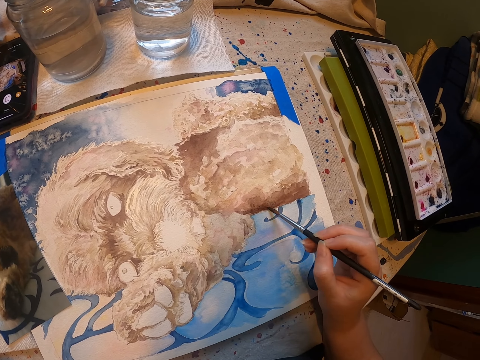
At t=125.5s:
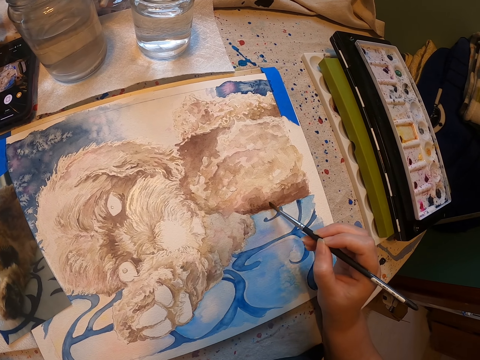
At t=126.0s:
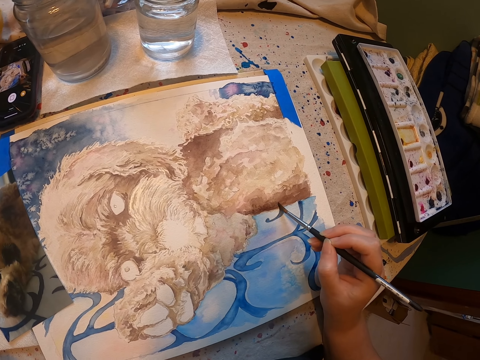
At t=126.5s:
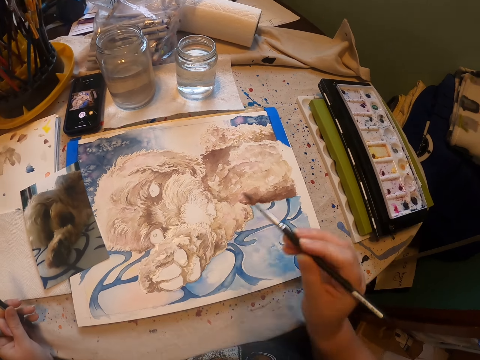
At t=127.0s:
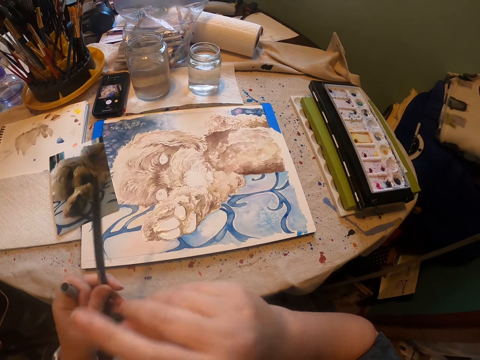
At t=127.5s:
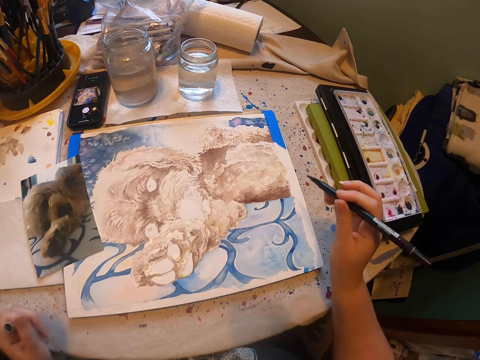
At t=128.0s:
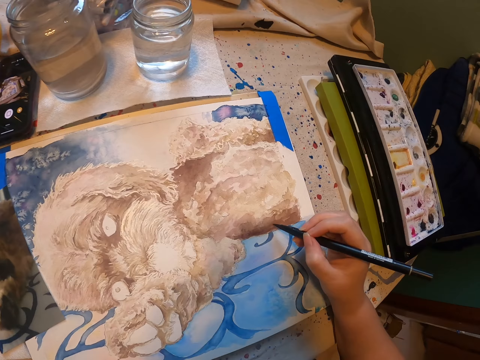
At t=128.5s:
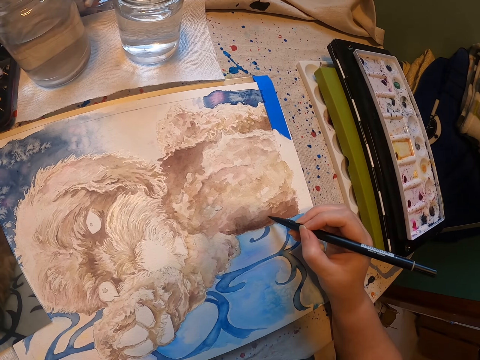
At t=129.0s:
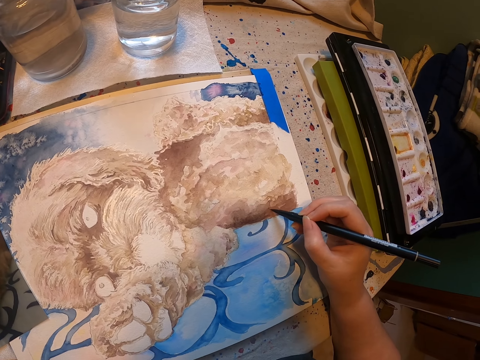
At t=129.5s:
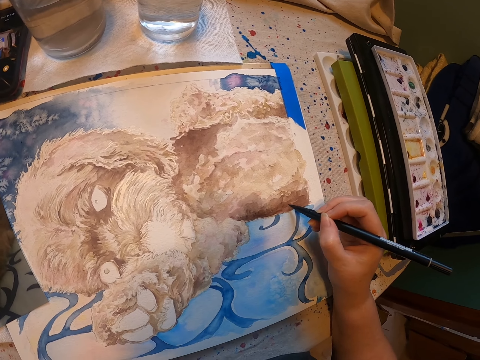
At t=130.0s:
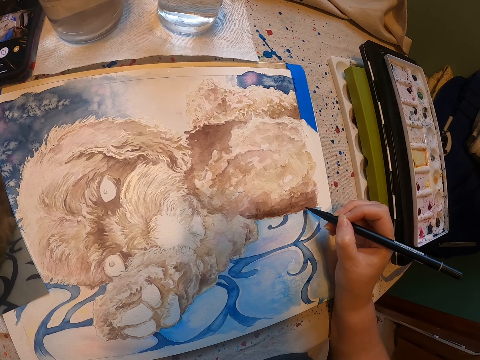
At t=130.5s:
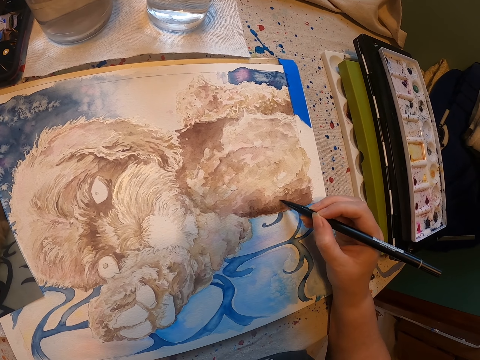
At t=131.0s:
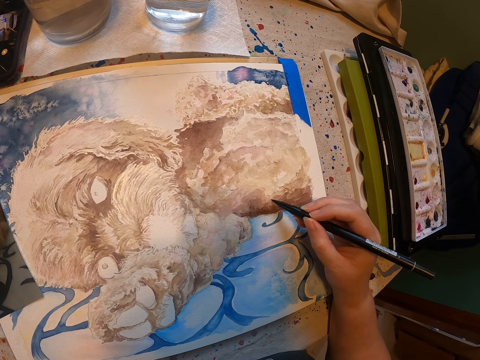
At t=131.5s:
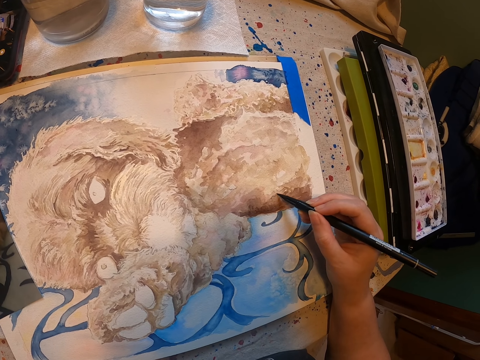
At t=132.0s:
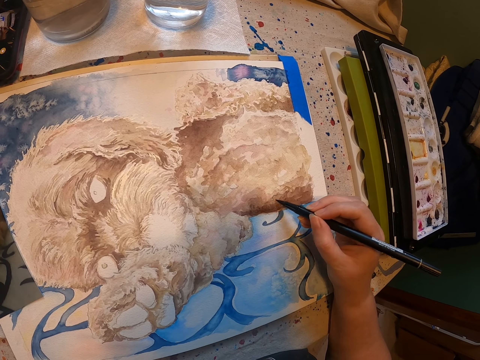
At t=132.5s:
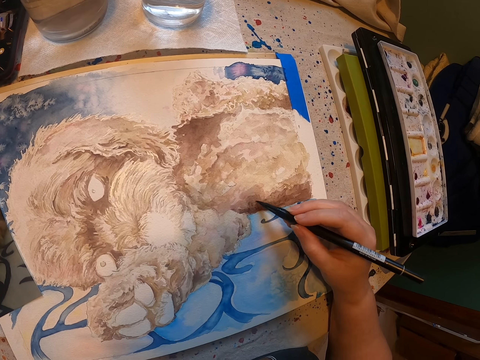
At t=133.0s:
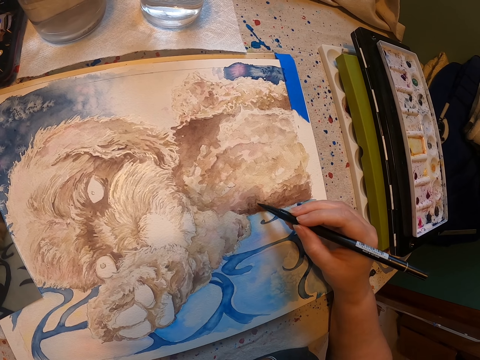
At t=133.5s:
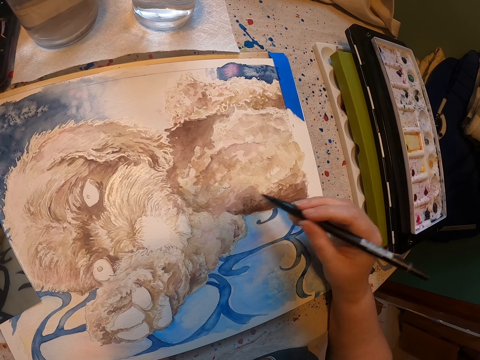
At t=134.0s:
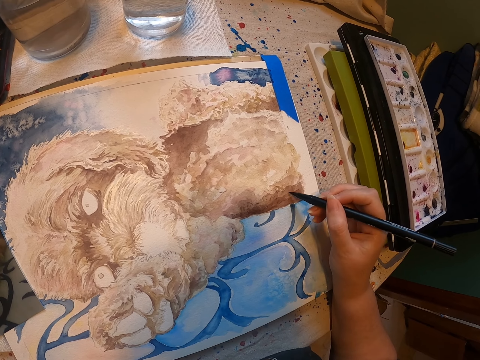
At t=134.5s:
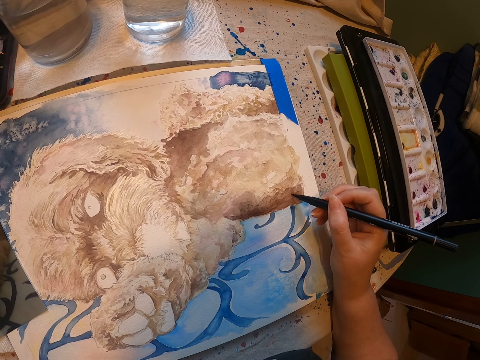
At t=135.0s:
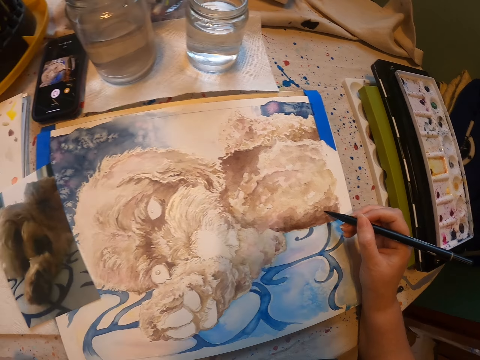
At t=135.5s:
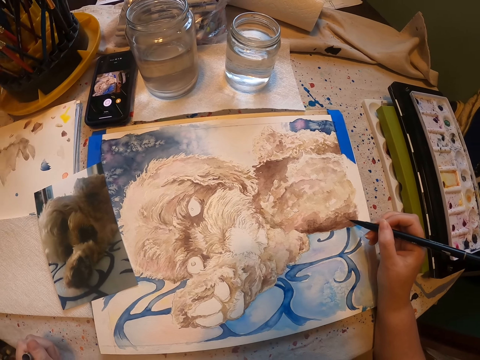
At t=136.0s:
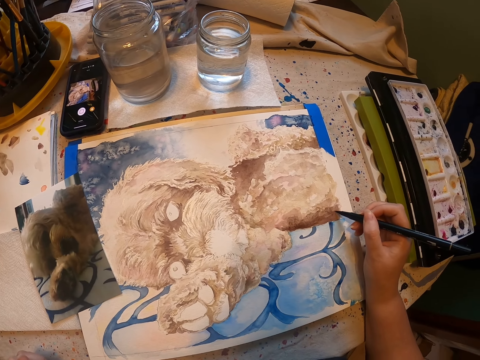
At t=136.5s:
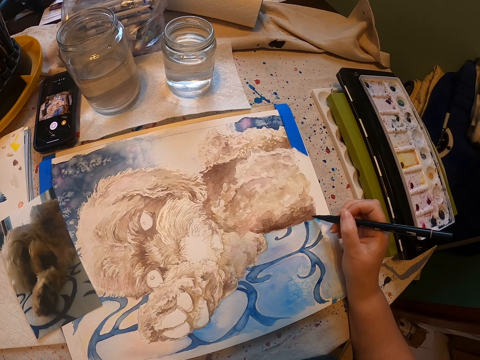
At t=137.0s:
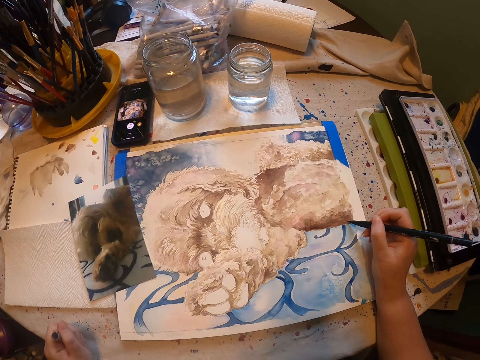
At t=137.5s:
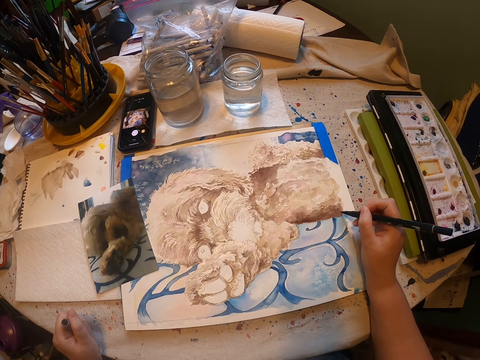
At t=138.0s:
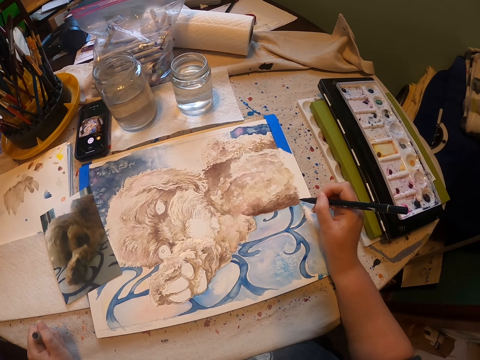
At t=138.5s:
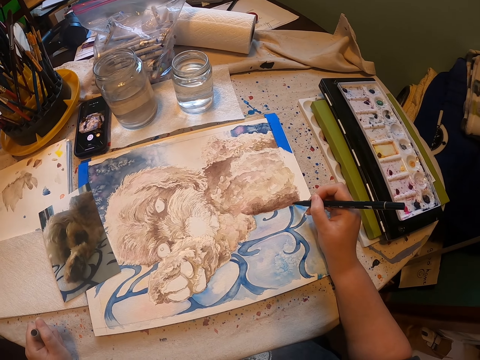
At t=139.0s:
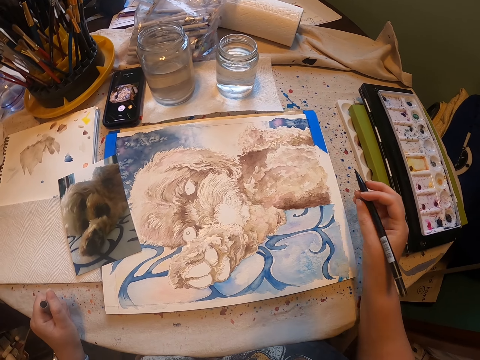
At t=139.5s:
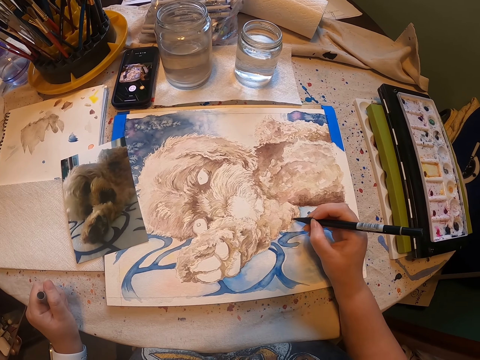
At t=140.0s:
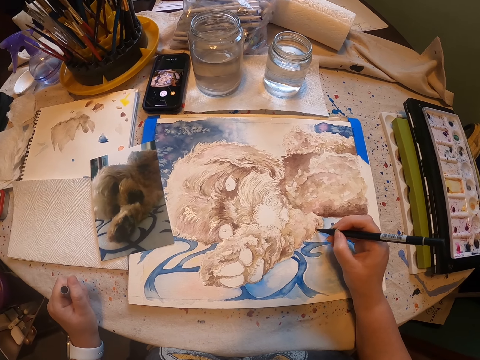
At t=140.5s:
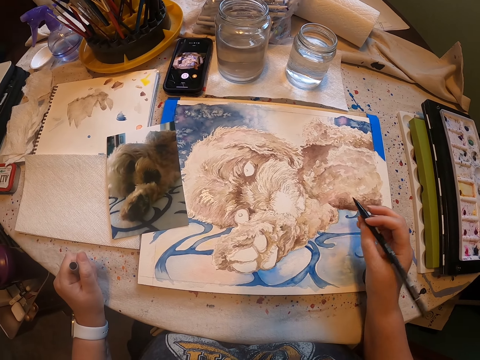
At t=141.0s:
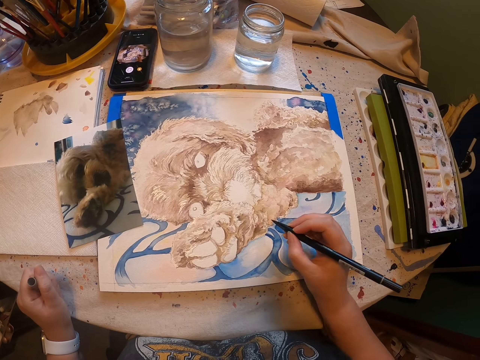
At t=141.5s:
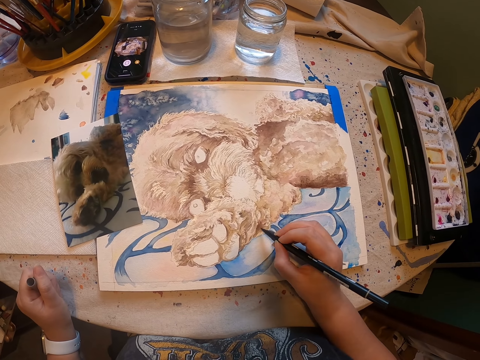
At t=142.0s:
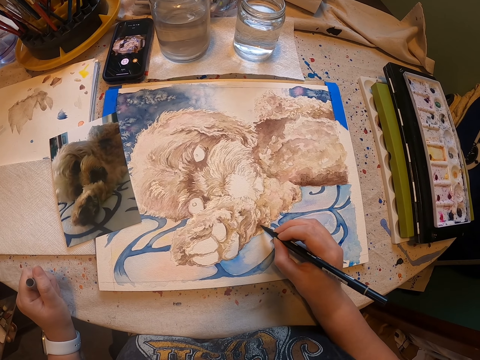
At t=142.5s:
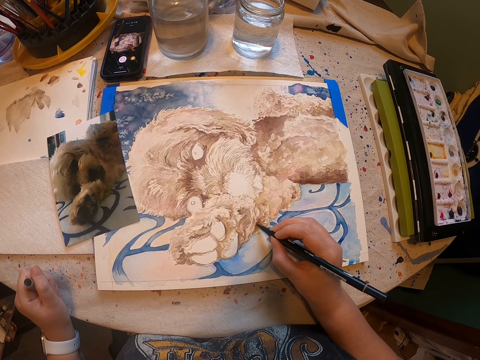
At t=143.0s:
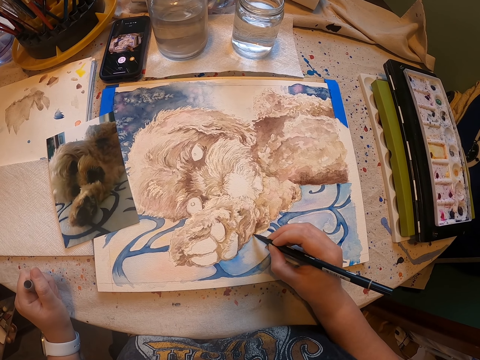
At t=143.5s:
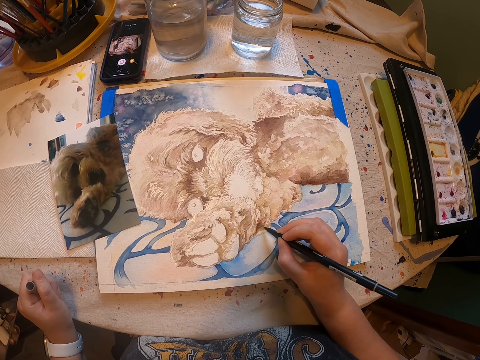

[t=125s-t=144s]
The camera wearer puts the art pen in the mouth. They transfer the art pen to the right hand. They pick a pencil. They paint a drawing with the art pen on the painting board. They lift the art pen. They paint a drawing with the art pen.

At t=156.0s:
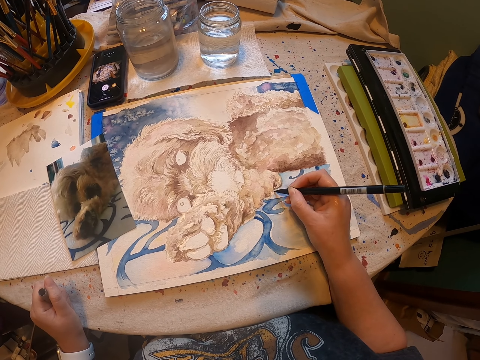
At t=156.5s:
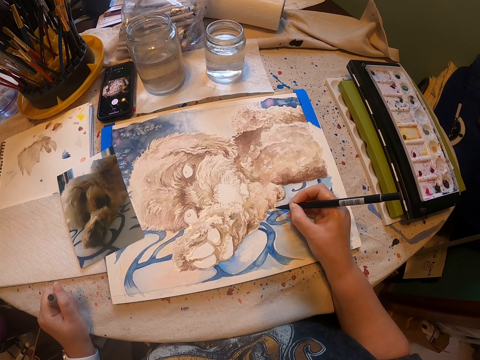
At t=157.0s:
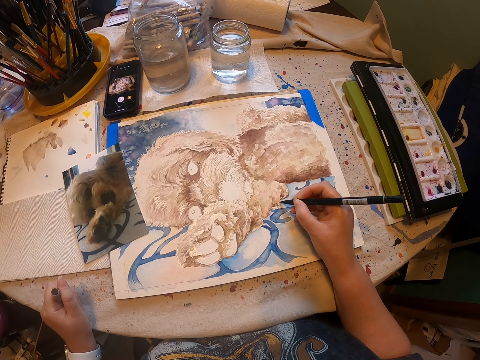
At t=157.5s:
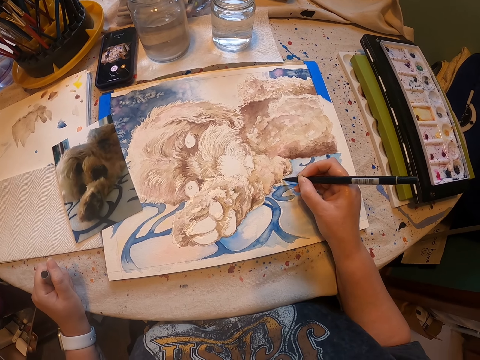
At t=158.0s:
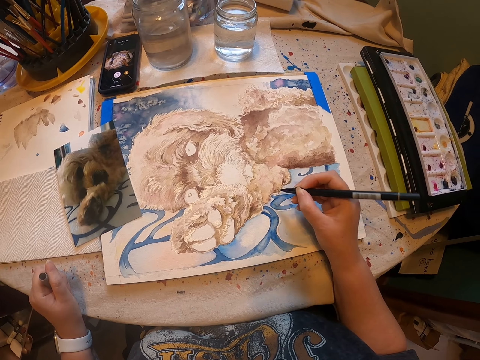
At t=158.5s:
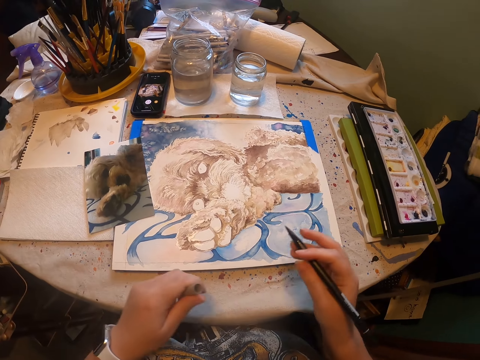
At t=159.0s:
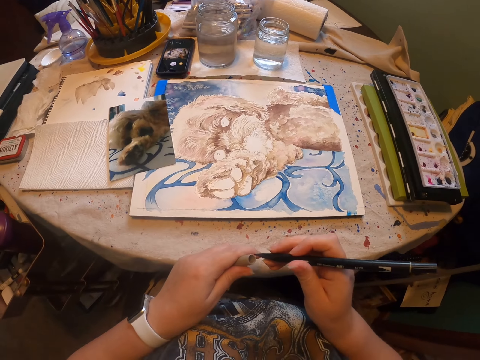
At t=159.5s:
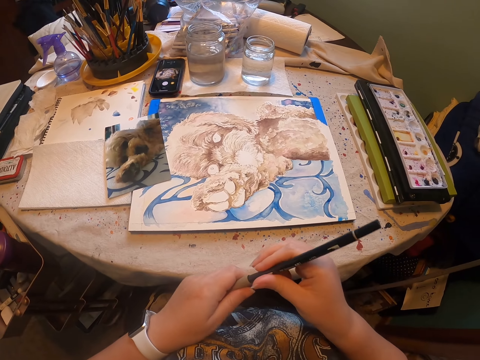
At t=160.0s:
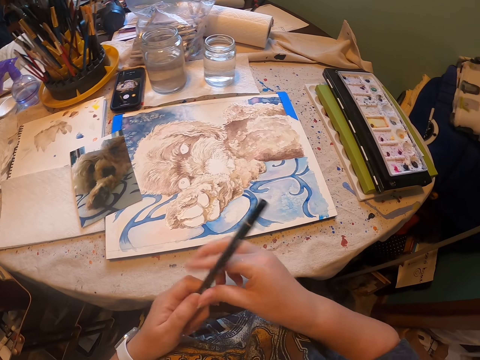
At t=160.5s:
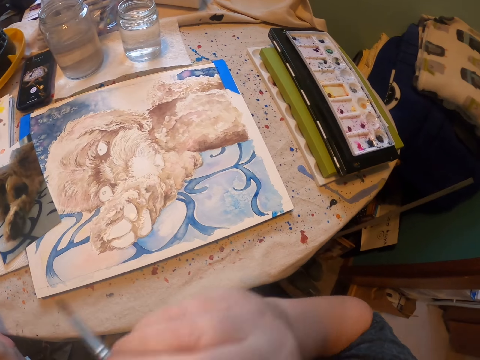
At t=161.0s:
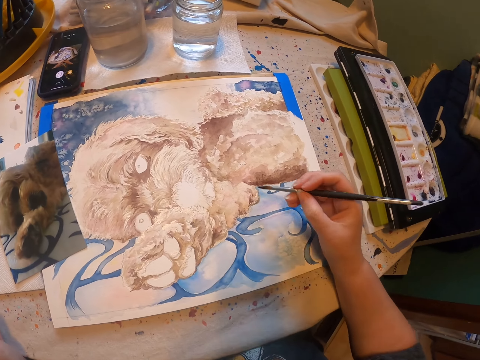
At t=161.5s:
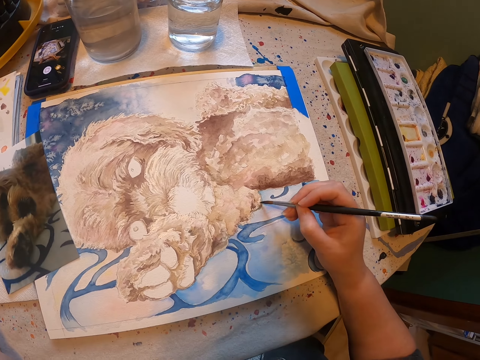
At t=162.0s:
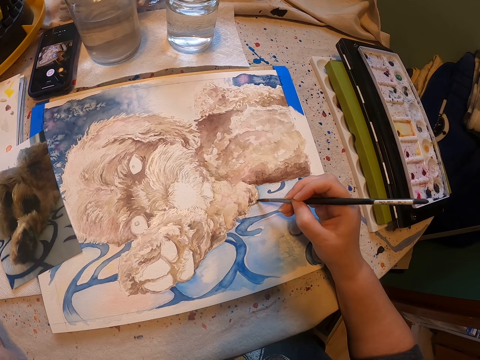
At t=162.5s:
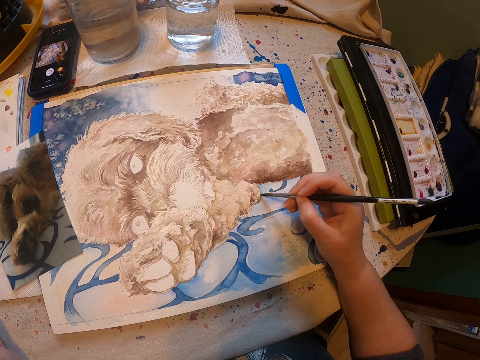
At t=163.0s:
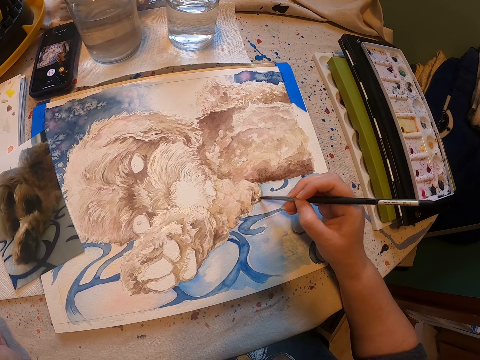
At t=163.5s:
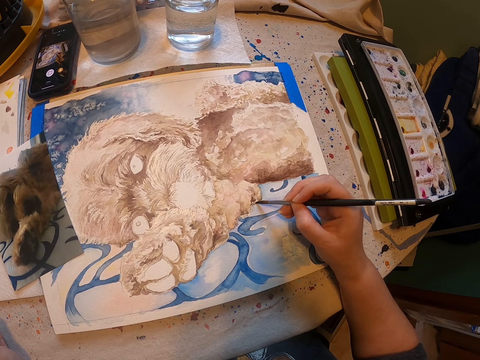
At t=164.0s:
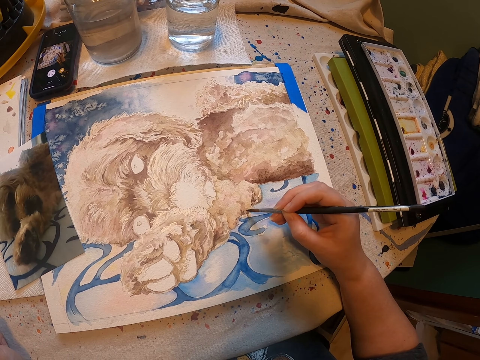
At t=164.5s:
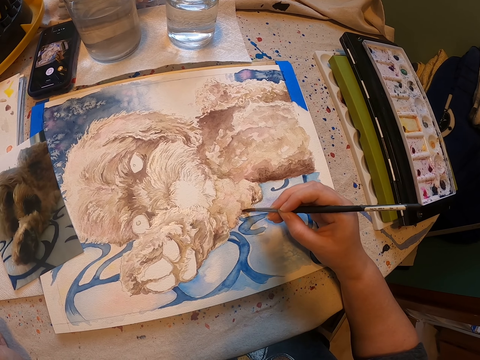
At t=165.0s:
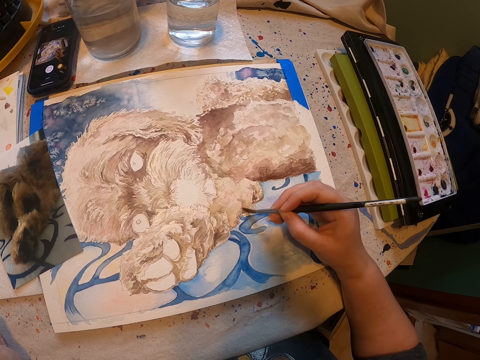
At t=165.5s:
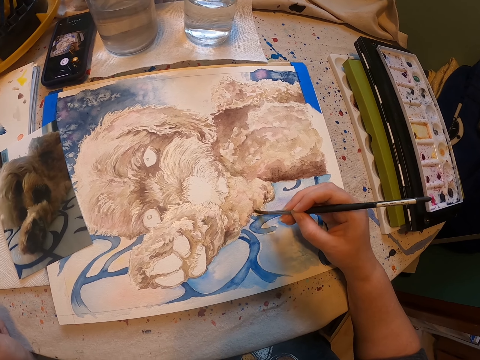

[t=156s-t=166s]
The camera wearer closes the art pen with the lid. They take the art pen from the mouth. They paint a drawing with the art pen.
